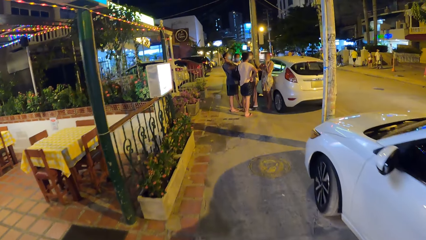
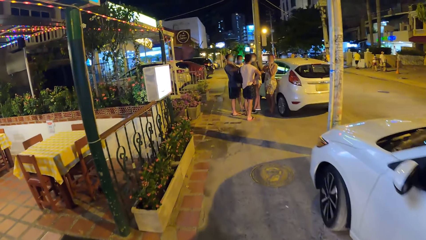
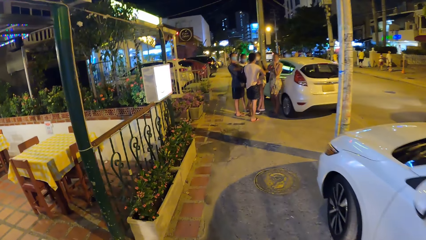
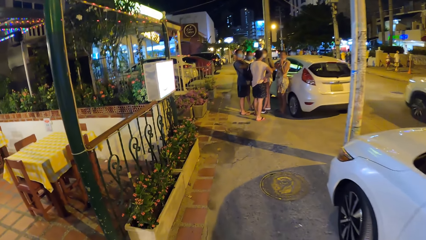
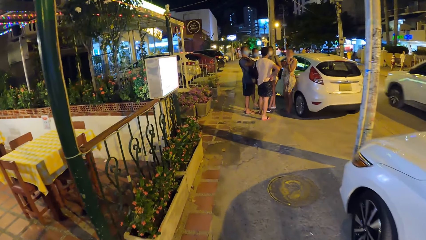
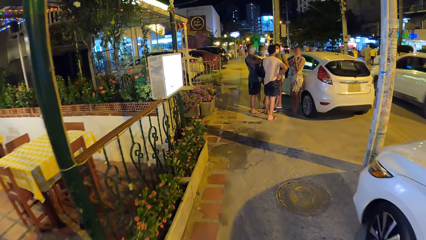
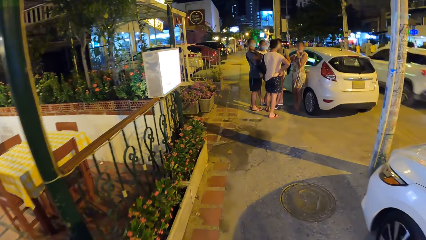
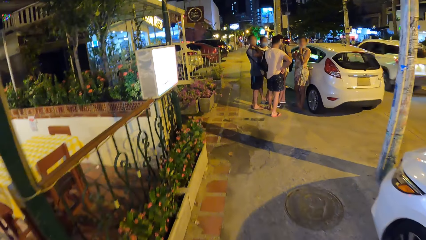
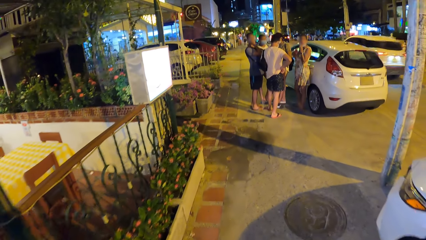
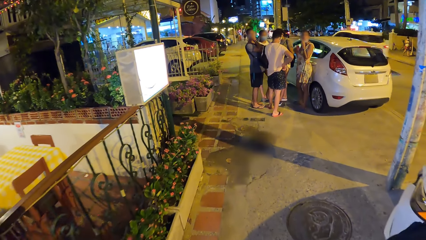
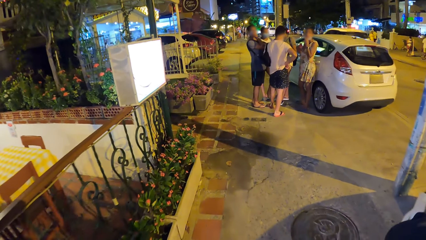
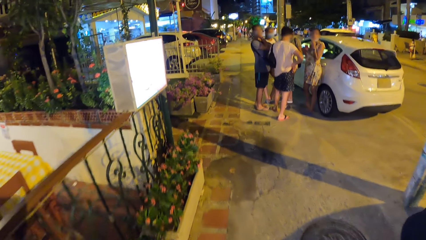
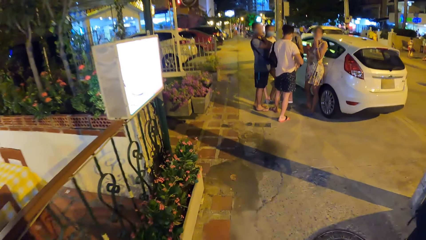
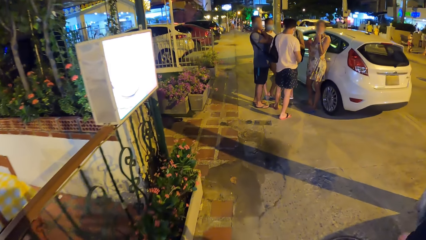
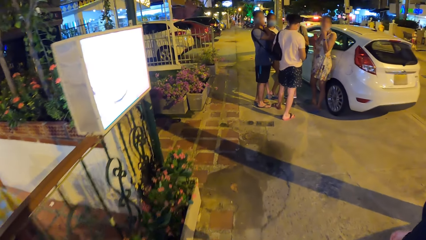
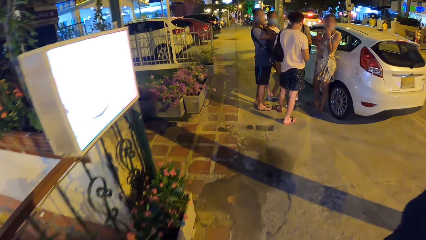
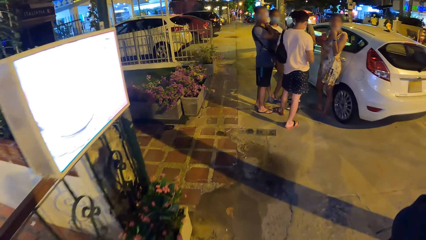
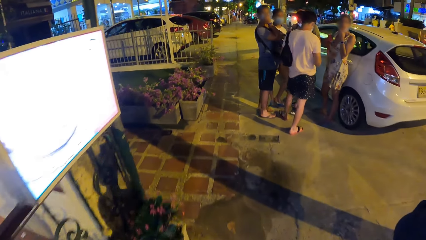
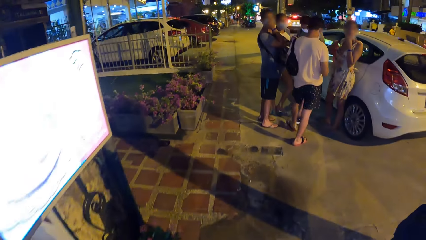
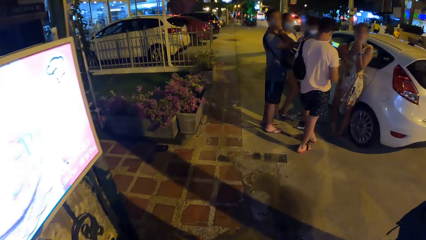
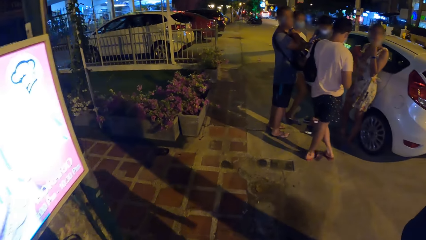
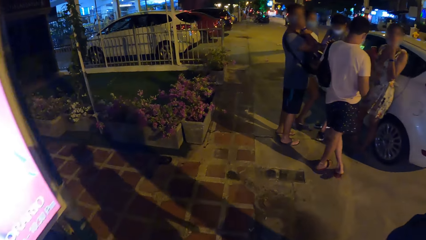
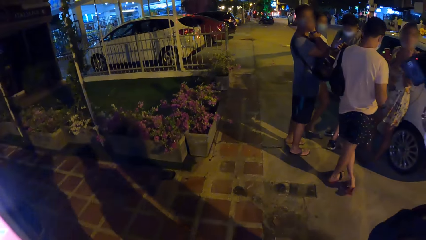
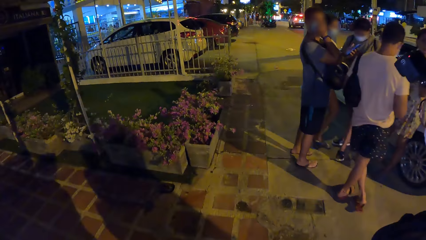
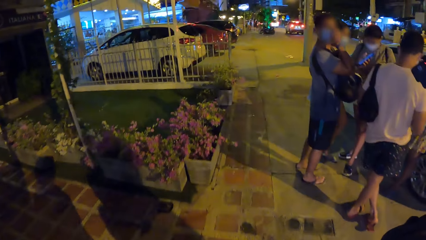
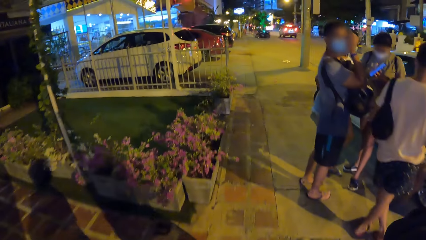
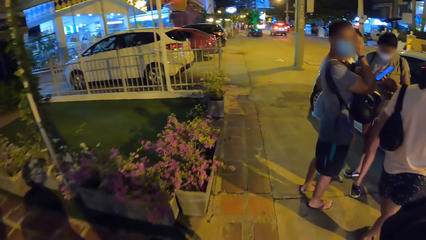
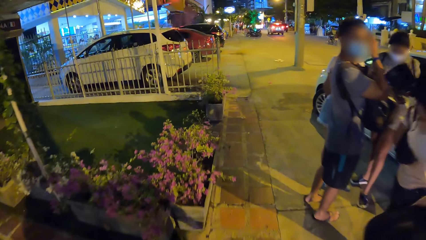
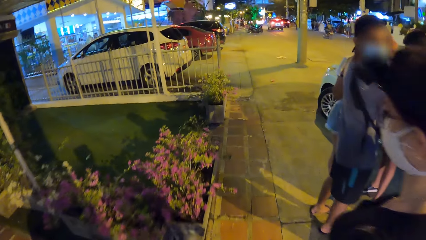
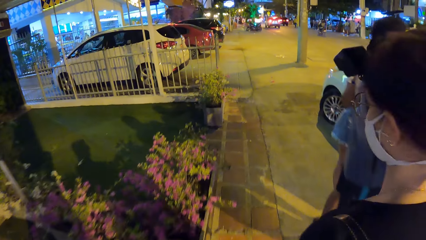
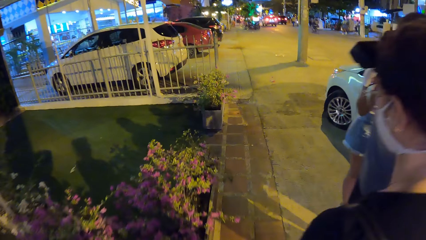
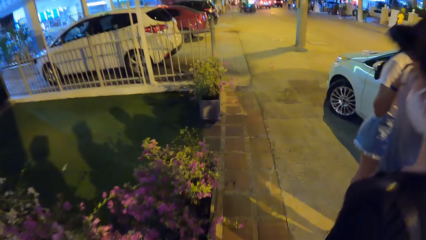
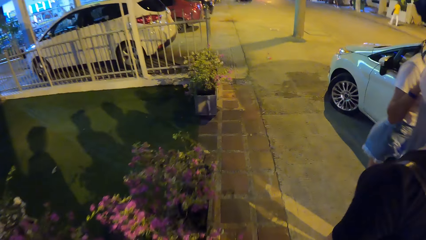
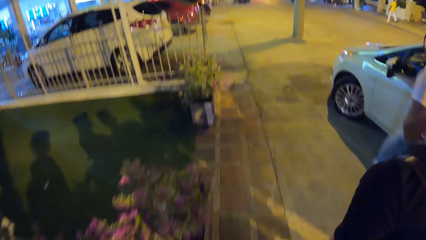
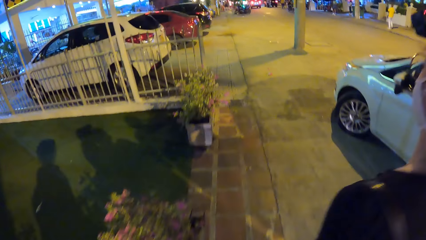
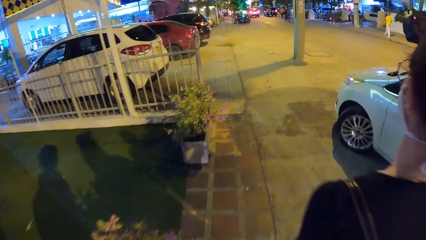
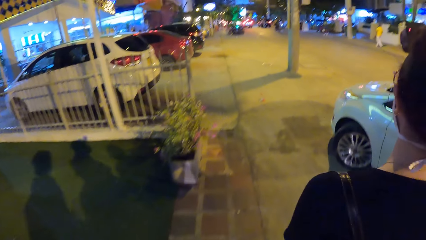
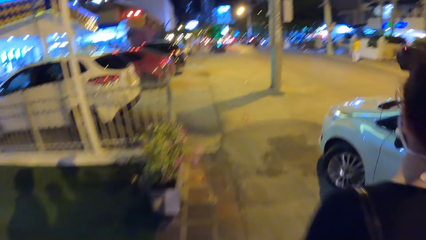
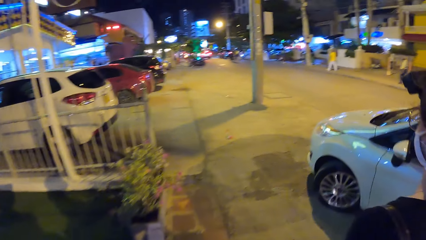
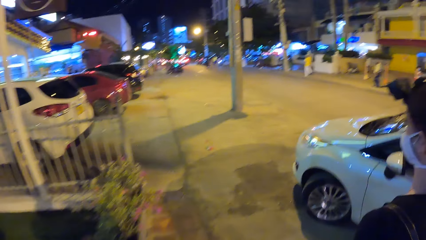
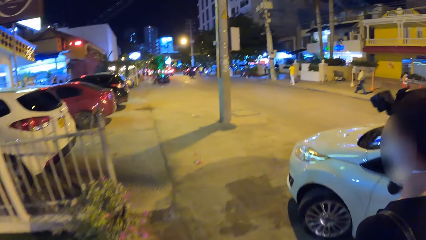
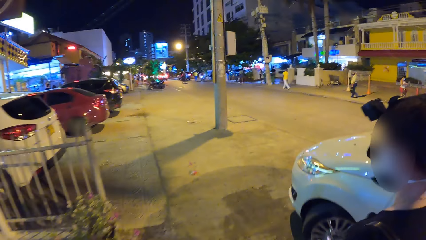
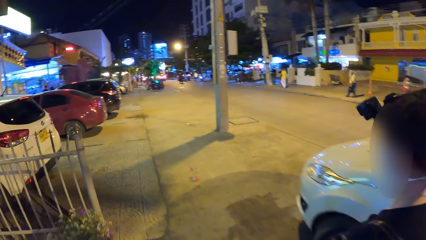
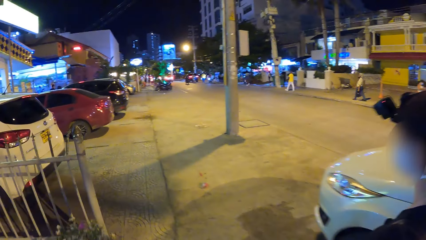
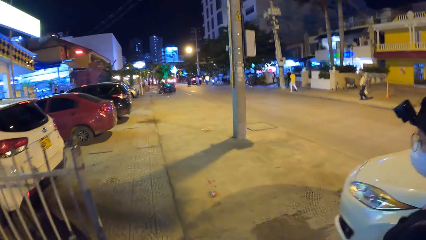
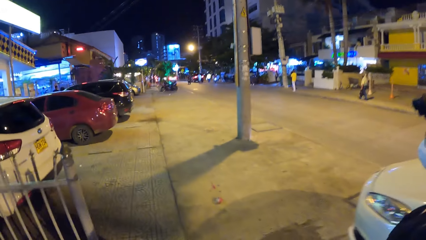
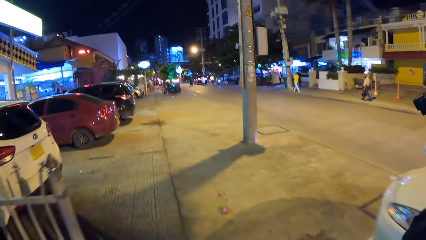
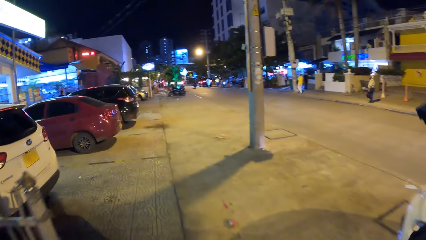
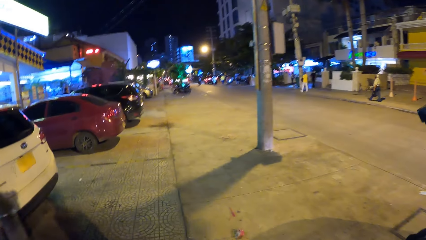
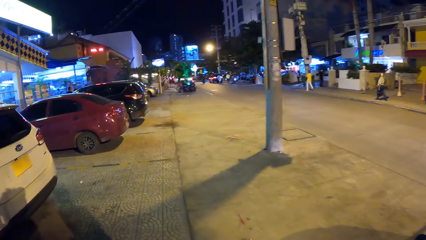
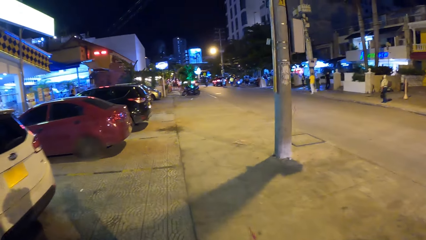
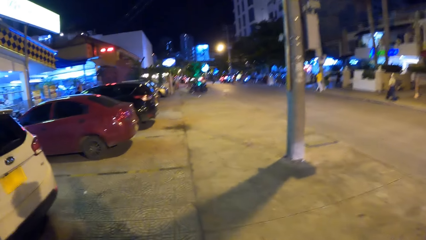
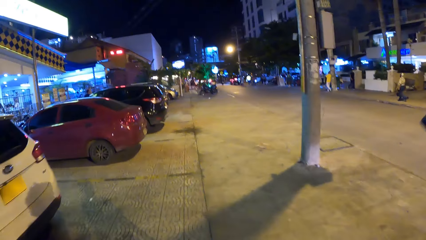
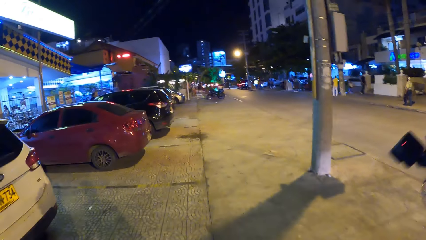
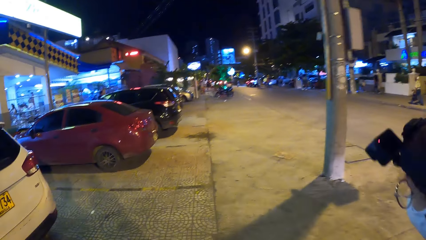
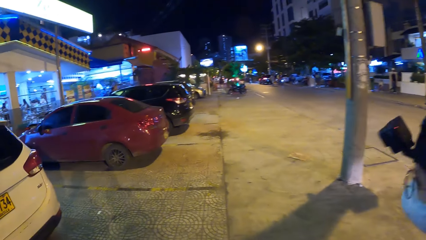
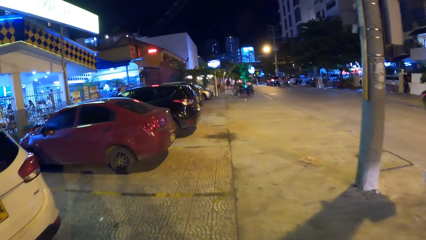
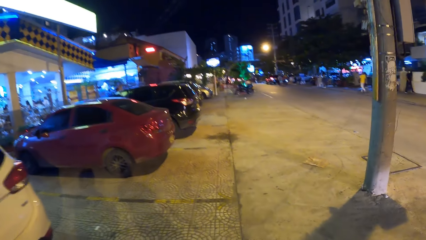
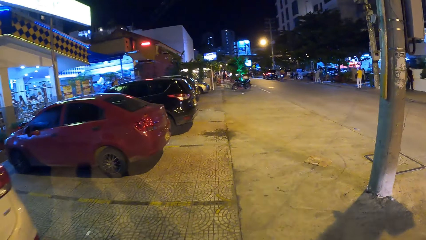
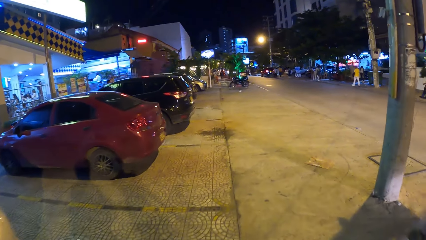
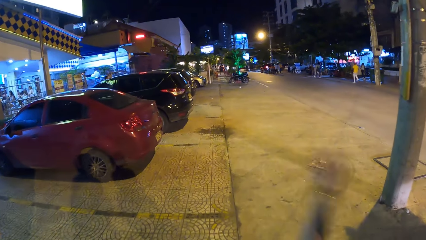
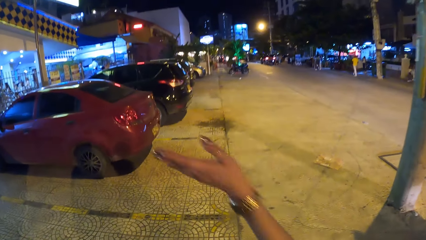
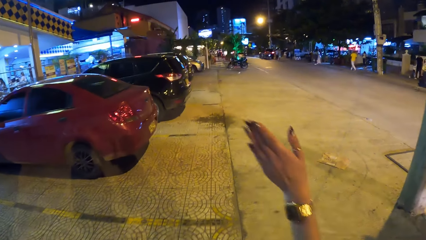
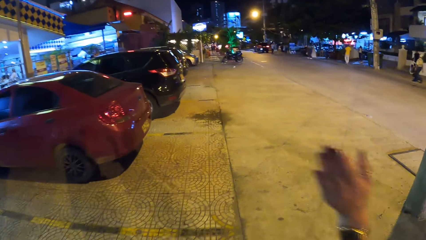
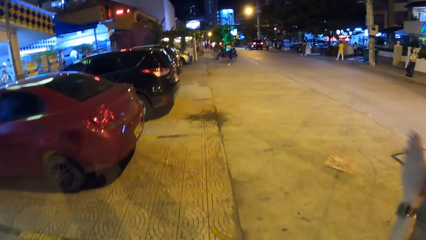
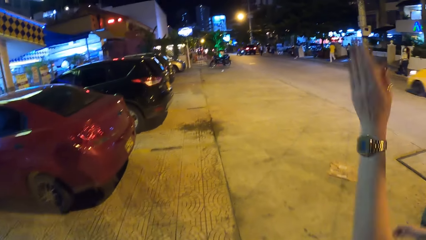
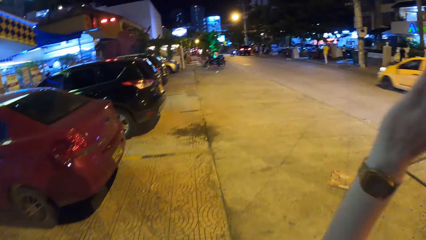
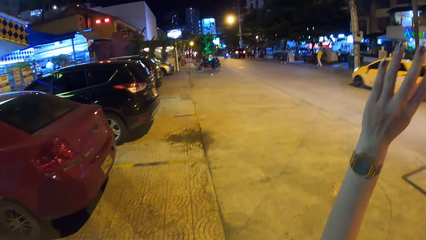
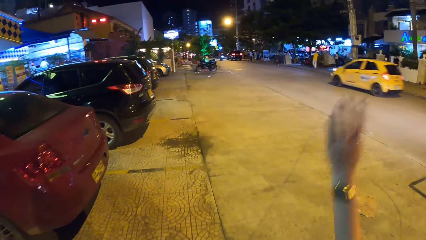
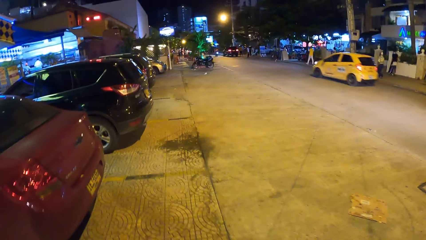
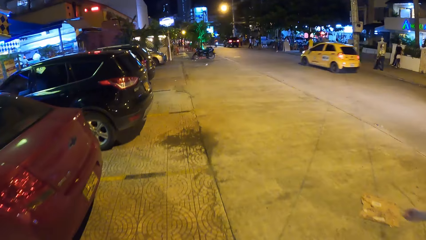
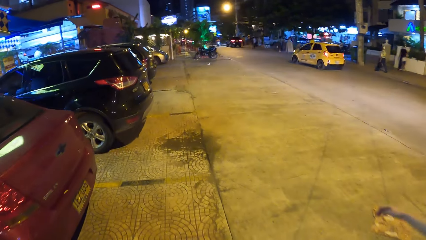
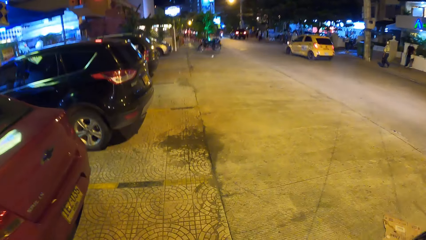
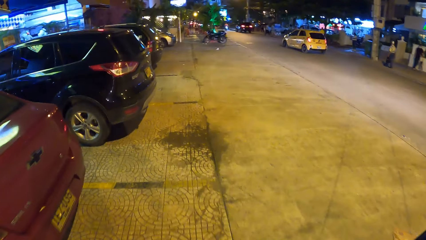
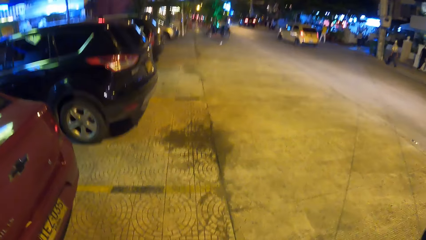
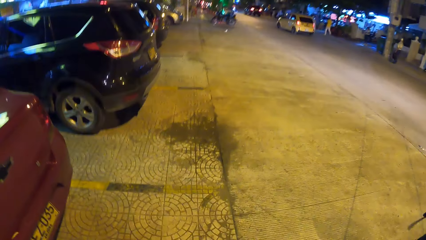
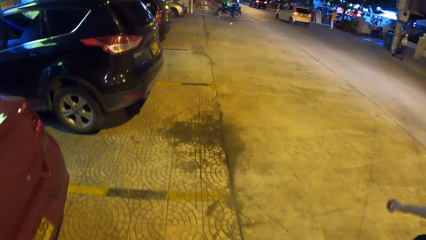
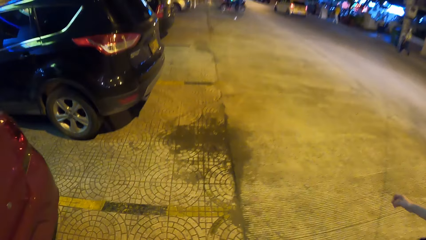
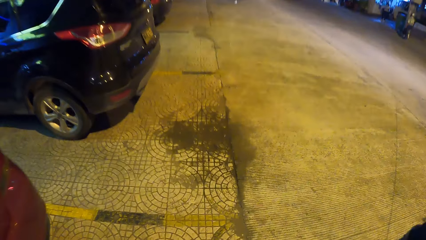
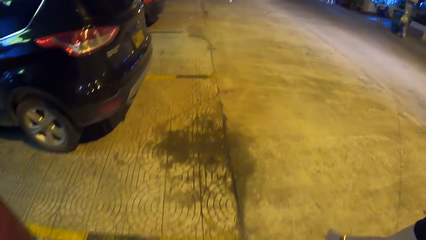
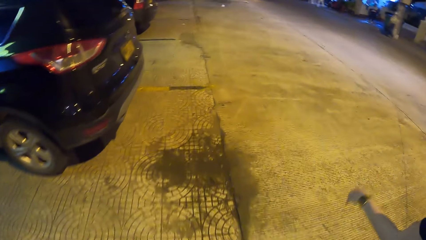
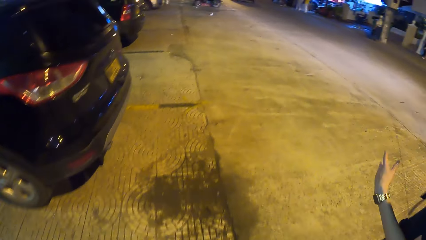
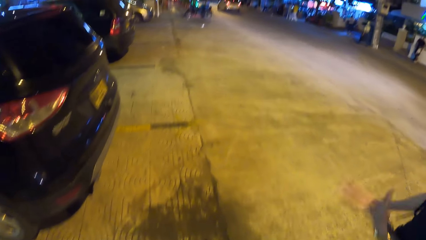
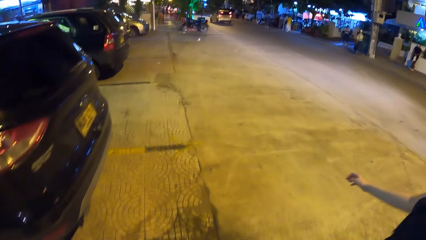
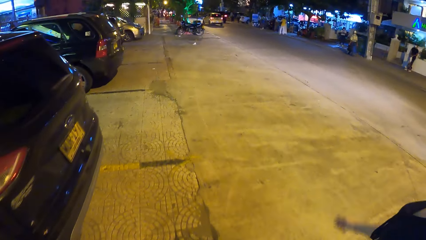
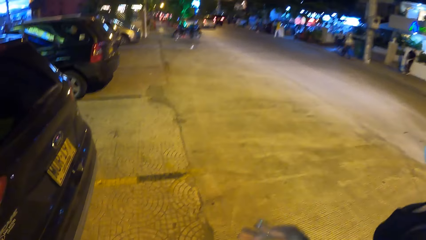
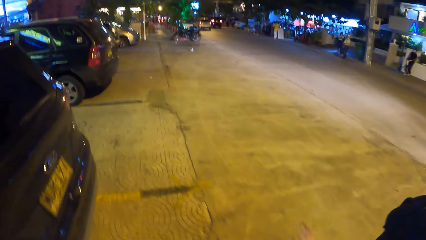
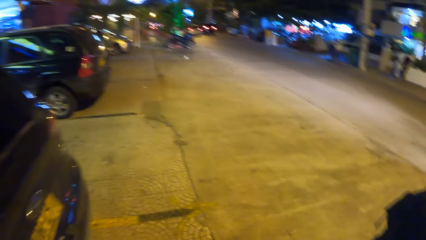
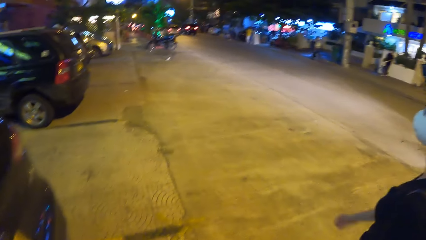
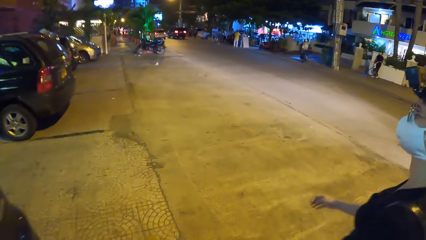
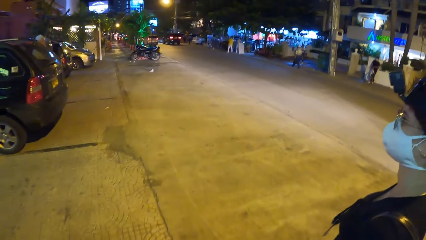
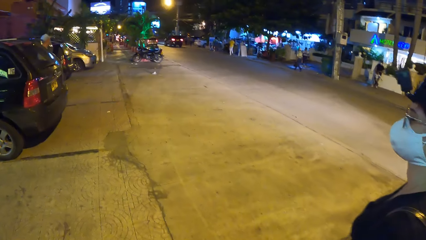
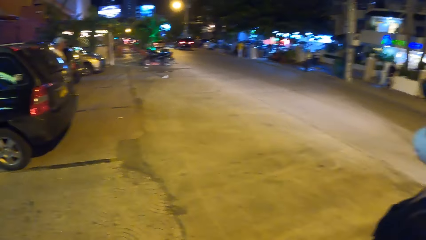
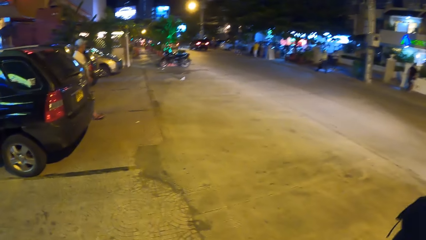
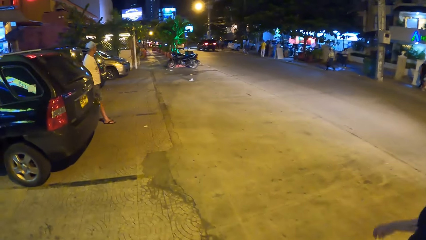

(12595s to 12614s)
A white jeep drives past the camera wearer on the road. The camera wearer walks past a group of people on the walkway on the road. A yellow car drives past the camera wearer on the road. The woman interacts with the camera wearer.
